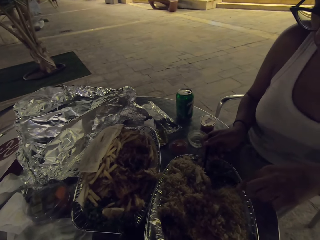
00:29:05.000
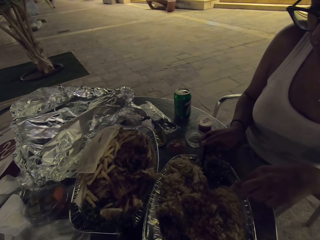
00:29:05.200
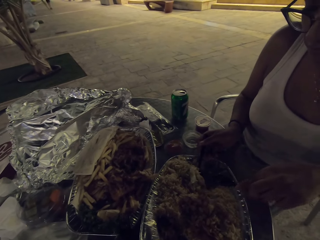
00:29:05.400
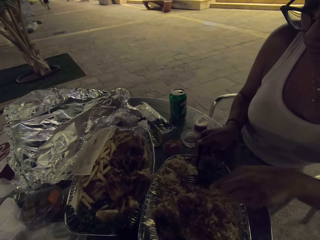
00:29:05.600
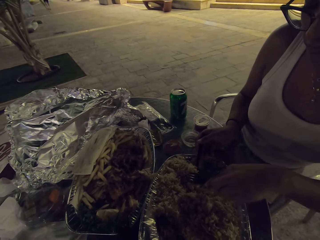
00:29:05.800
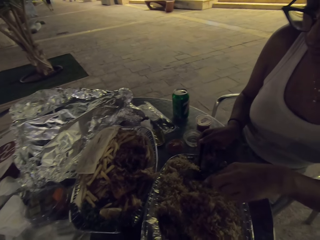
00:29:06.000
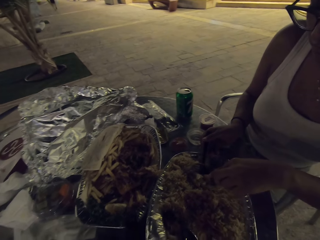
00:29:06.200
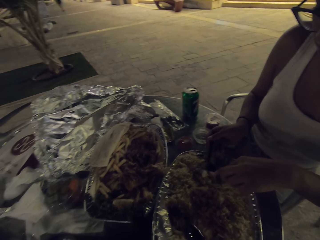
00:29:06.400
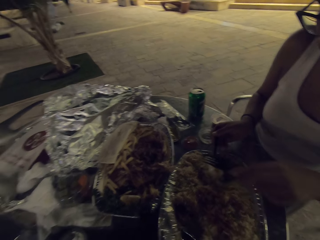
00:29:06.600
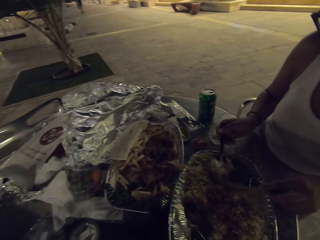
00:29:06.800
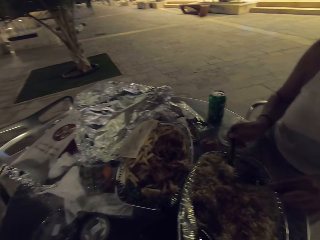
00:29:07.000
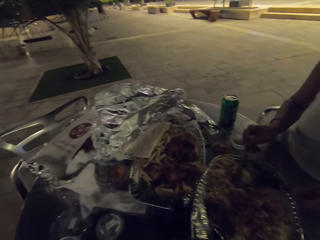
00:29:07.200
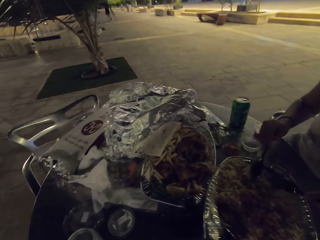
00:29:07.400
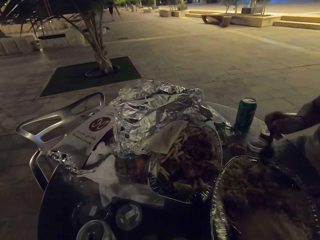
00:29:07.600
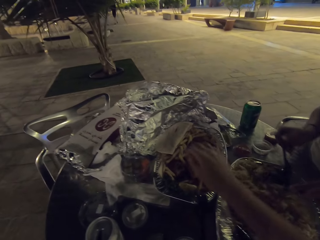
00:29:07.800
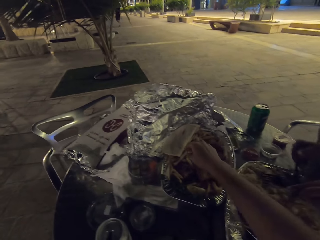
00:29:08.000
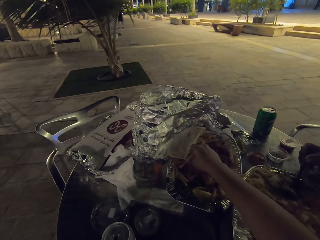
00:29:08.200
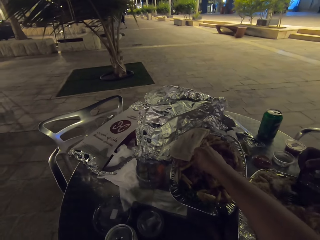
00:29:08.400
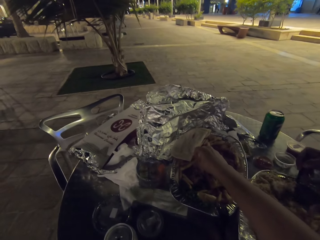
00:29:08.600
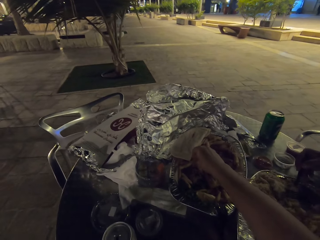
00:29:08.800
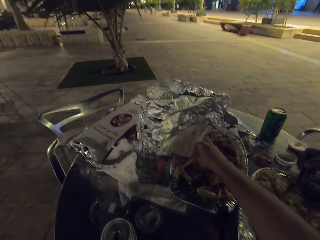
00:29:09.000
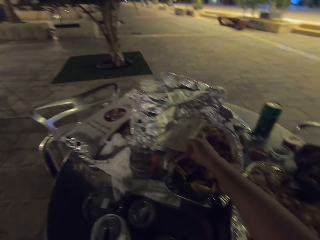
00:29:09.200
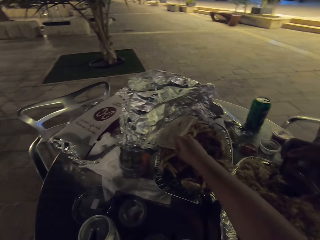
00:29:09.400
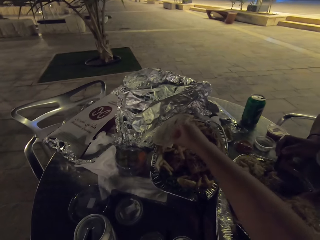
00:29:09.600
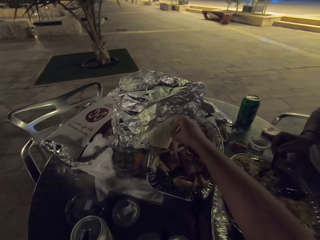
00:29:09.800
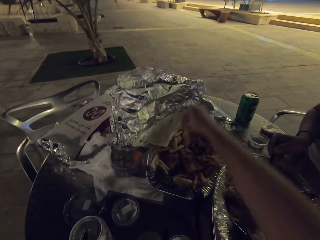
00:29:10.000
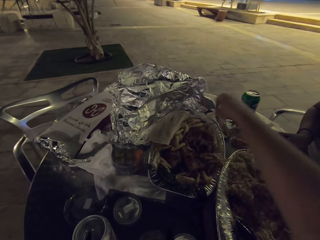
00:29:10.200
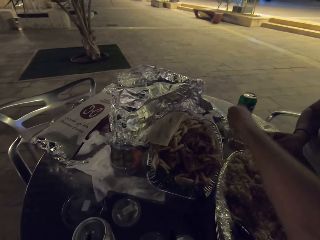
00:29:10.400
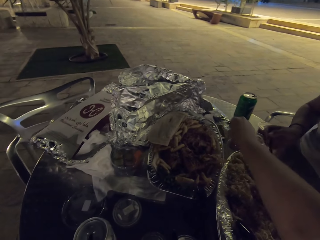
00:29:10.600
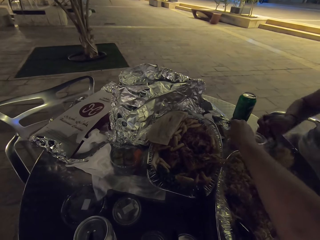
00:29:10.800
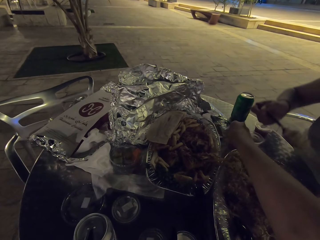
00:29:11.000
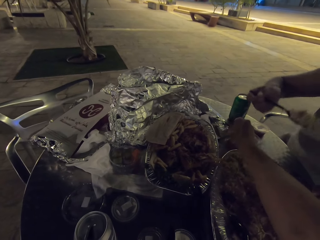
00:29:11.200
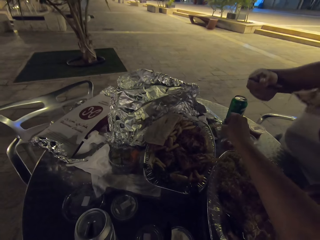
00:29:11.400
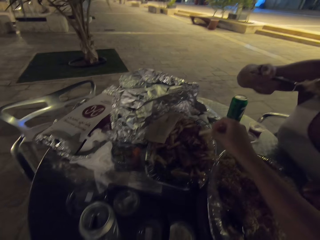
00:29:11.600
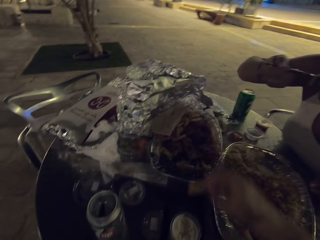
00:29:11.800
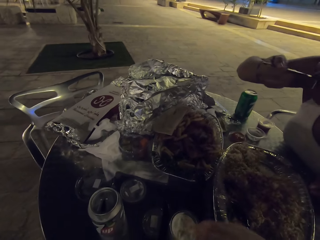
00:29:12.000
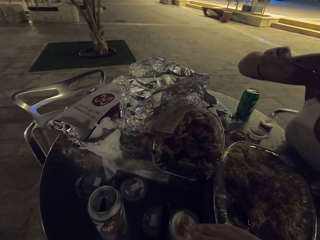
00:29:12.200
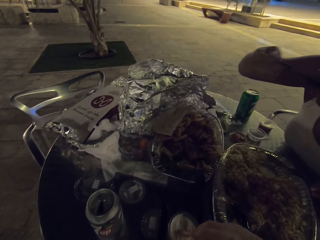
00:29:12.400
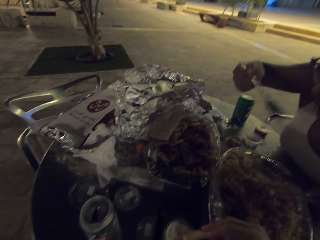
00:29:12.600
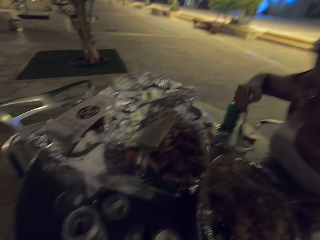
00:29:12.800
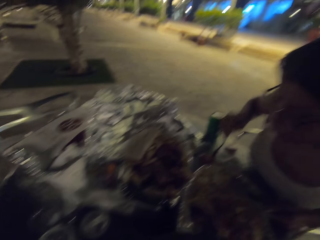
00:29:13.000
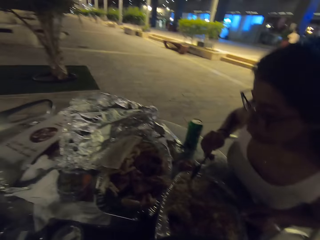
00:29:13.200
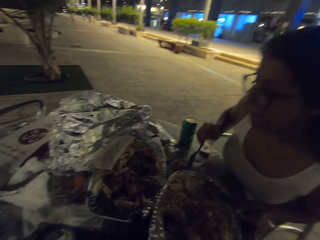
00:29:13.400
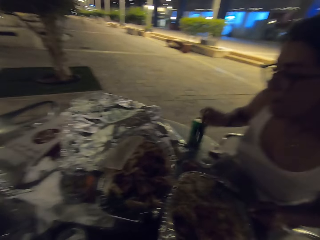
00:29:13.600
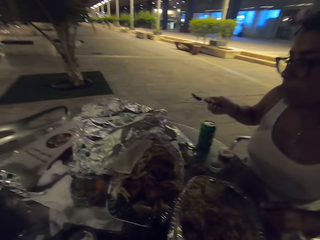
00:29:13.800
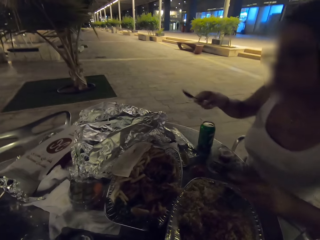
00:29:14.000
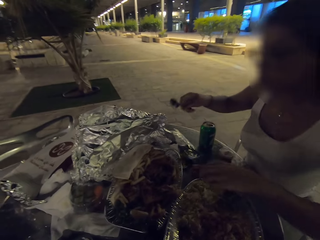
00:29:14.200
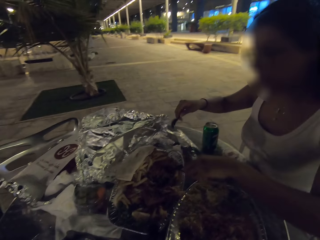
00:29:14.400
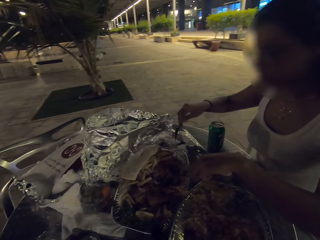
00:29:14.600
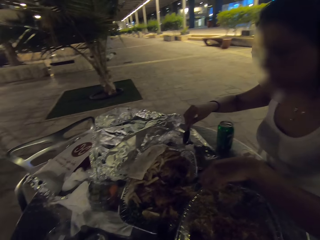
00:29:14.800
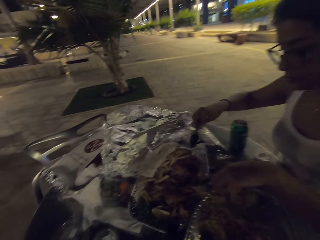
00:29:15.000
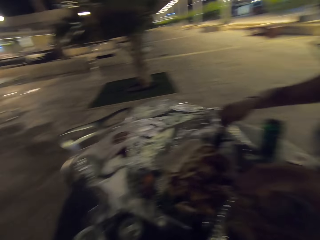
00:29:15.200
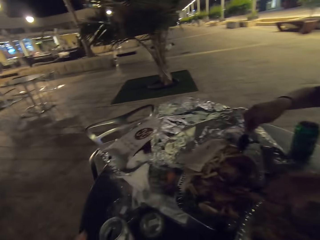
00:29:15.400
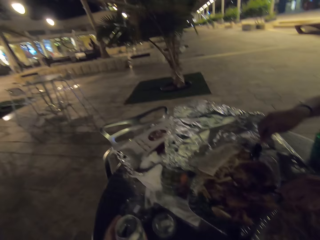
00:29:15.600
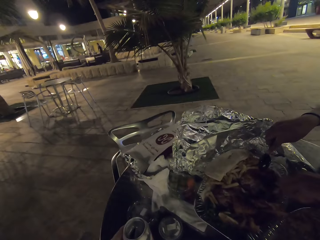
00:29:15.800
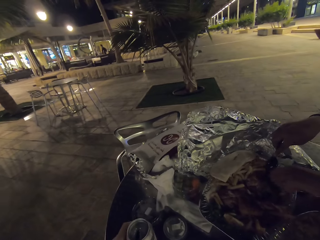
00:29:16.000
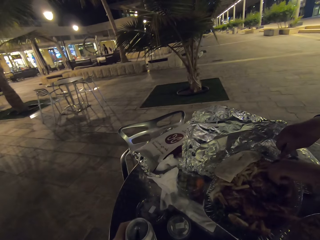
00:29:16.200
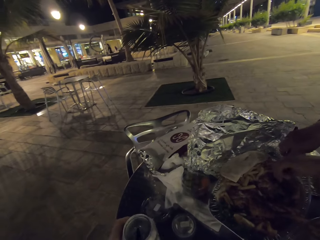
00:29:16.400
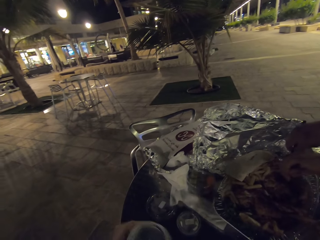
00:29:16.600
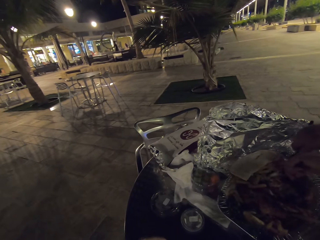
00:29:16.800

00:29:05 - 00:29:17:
The camera wearer picks chips in the tin. They dip the chips in a sauce.

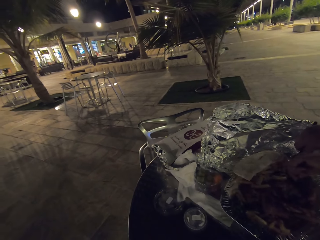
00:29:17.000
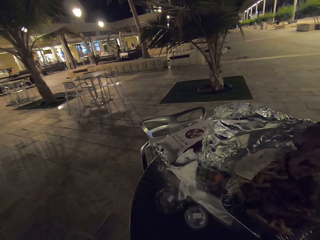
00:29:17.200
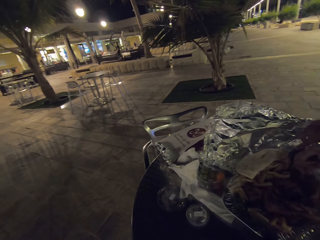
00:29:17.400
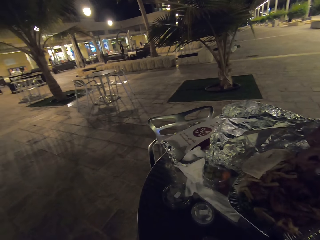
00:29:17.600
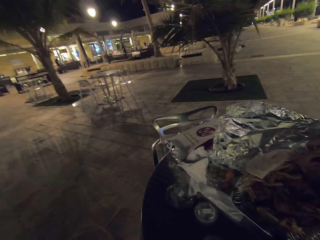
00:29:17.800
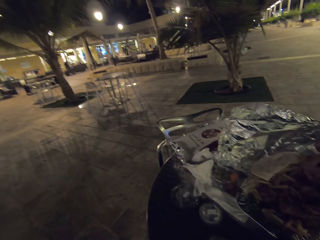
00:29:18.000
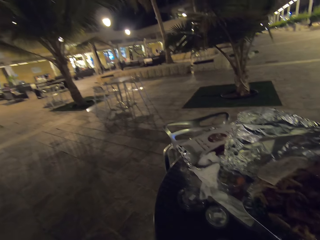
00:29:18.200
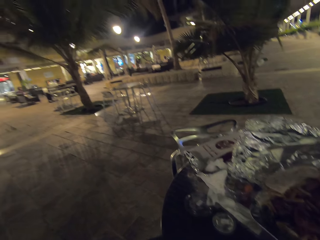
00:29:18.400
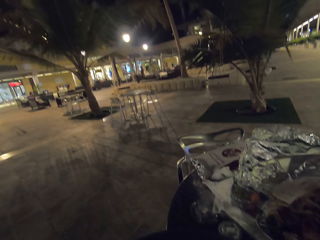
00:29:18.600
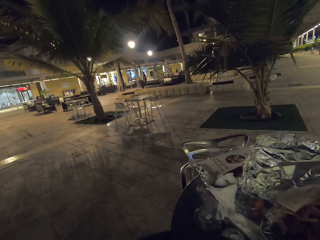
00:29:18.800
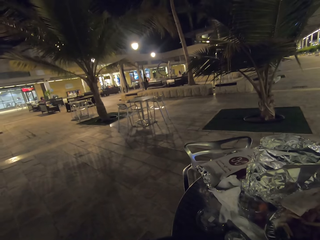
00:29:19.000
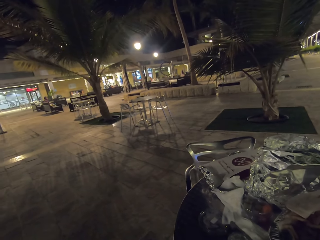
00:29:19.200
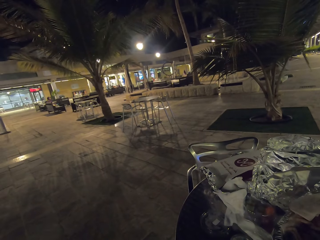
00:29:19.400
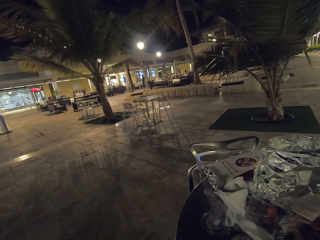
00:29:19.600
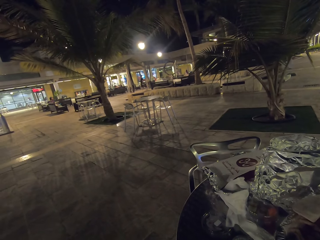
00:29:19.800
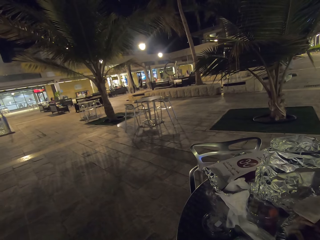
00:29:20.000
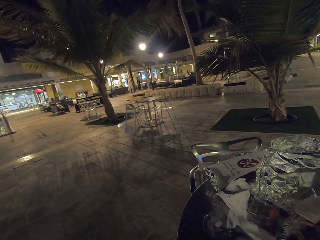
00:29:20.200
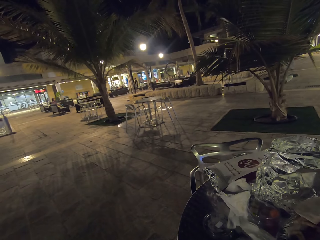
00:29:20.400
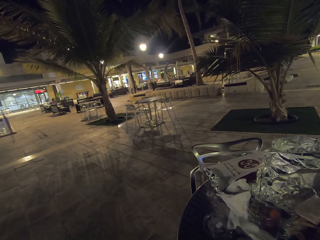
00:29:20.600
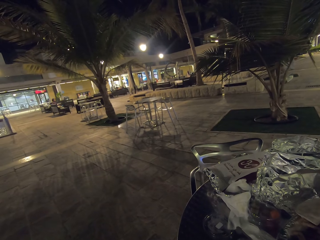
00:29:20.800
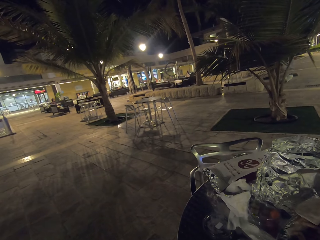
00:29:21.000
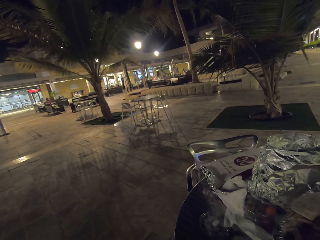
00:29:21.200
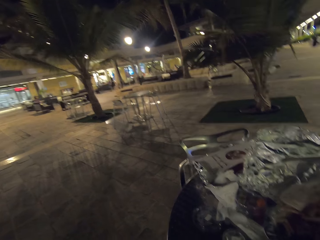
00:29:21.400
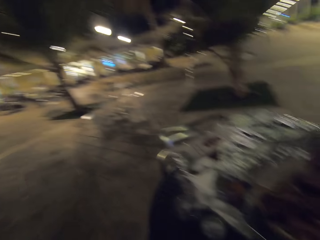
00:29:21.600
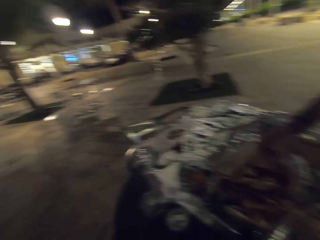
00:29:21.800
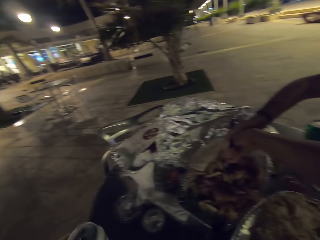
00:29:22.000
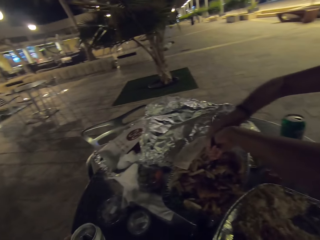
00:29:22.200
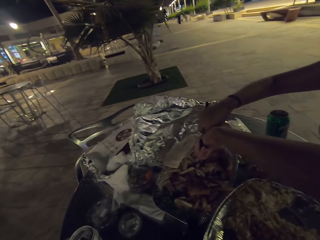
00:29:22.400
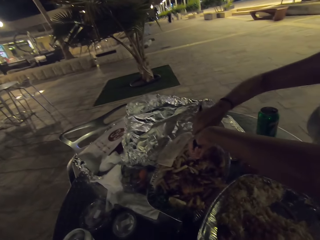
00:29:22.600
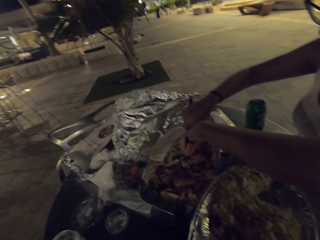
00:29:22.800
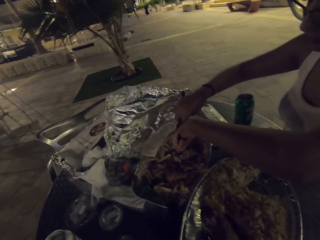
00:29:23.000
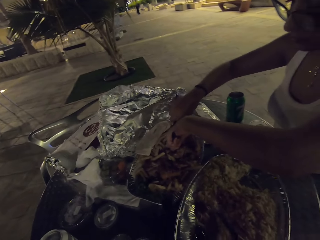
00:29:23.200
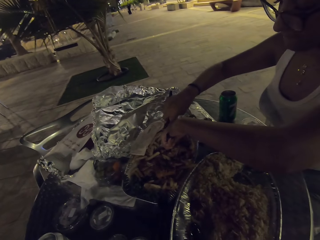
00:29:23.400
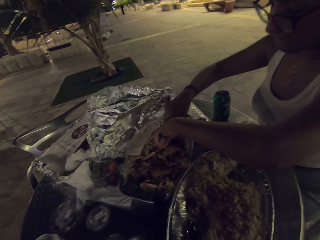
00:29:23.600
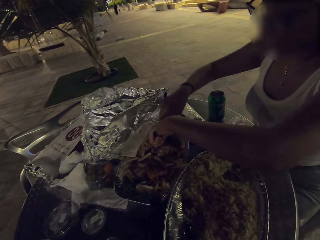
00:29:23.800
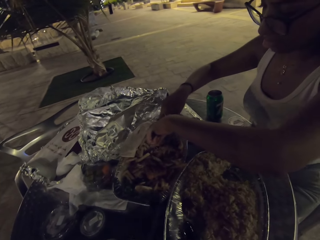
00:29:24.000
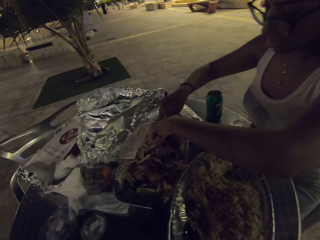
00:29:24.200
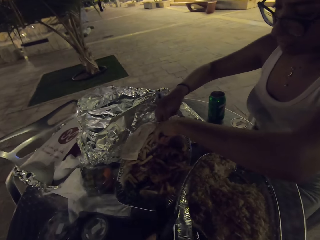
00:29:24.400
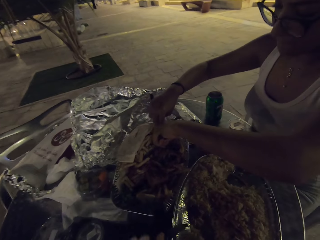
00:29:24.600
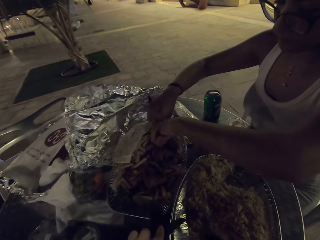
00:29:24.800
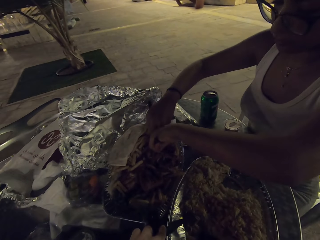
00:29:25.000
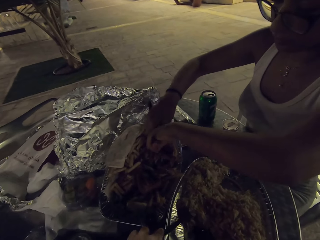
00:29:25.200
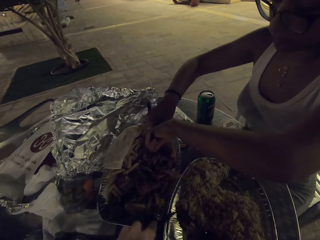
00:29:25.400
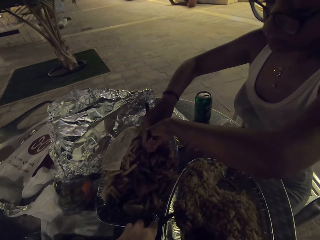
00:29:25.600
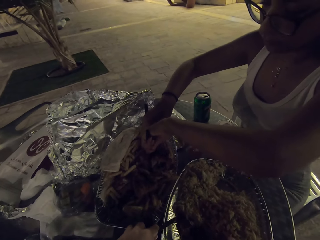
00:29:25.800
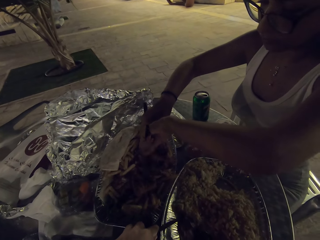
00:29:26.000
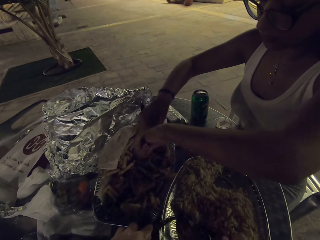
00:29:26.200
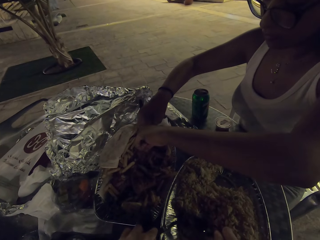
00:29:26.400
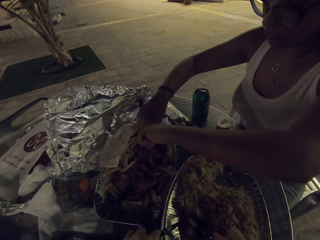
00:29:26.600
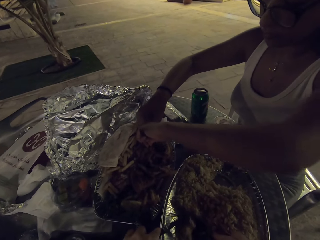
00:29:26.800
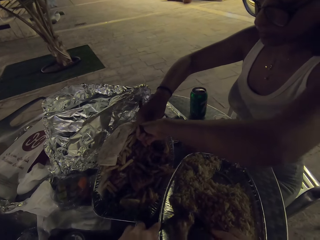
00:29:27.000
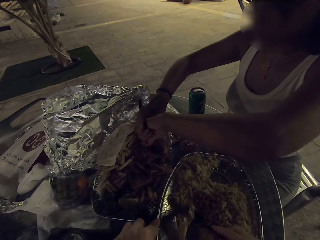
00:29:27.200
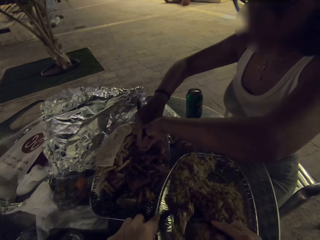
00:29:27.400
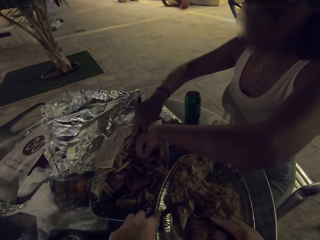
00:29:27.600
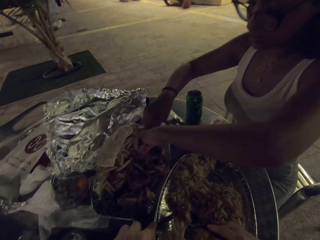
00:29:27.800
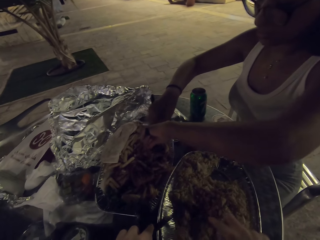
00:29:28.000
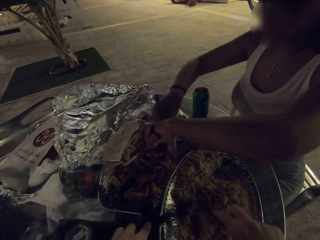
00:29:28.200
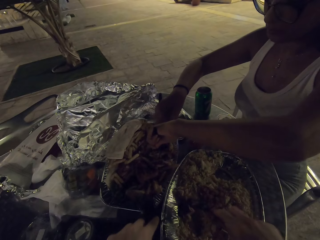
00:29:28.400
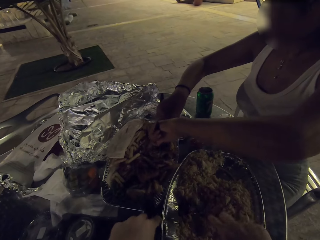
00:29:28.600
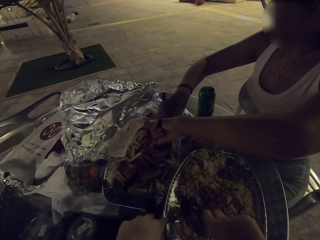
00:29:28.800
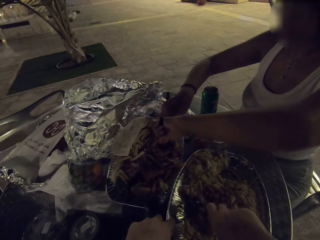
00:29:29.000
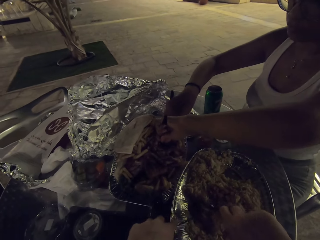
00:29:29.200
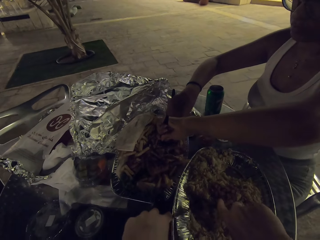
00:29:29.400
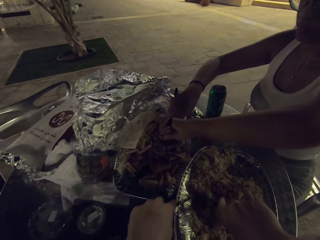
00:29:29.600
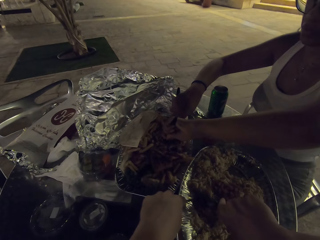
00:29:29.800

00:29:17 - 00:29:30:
The camera wearer stares around. A woman cuts a piece of meat in the tin and eats the food on the table.
